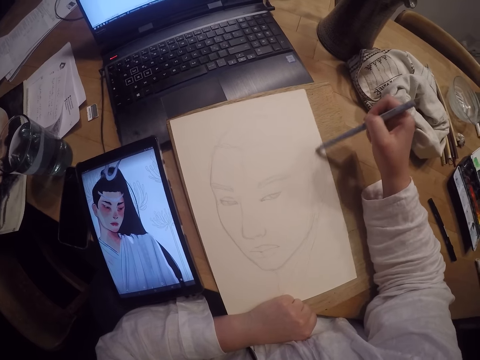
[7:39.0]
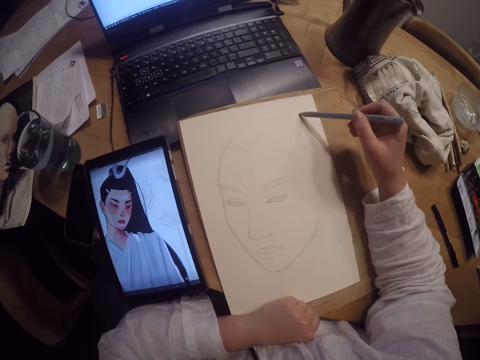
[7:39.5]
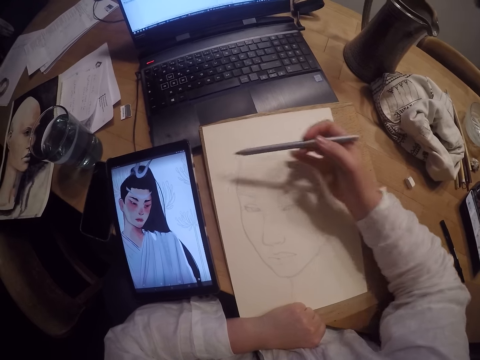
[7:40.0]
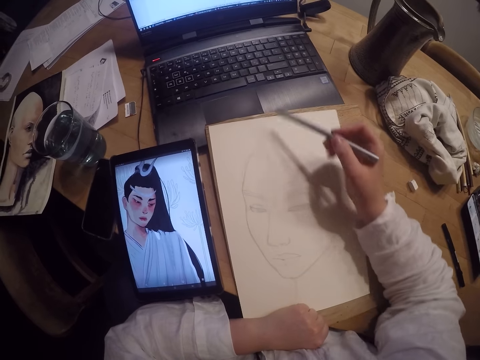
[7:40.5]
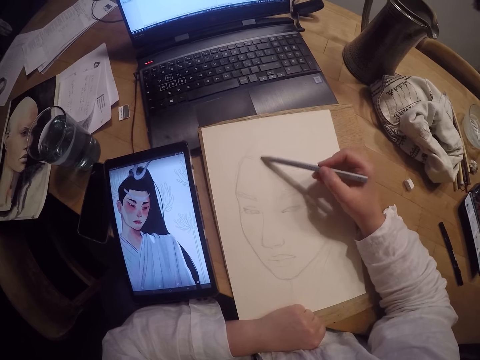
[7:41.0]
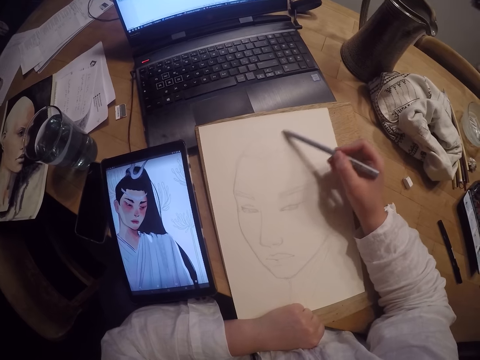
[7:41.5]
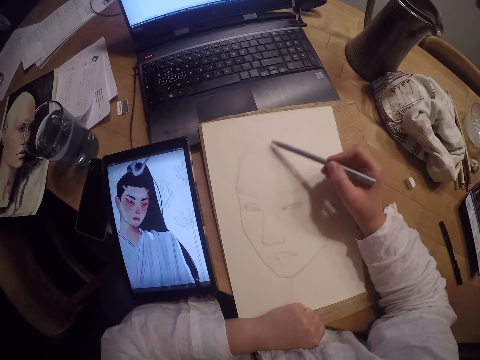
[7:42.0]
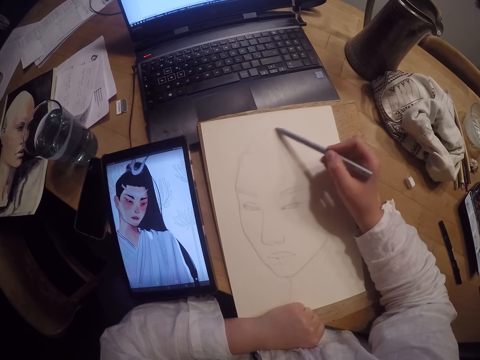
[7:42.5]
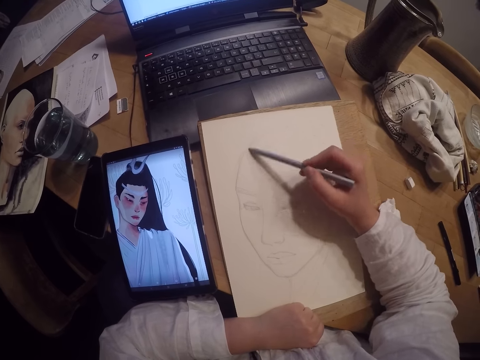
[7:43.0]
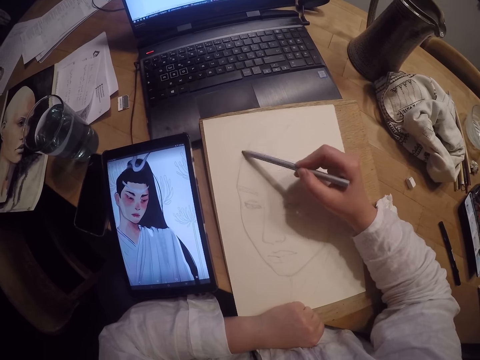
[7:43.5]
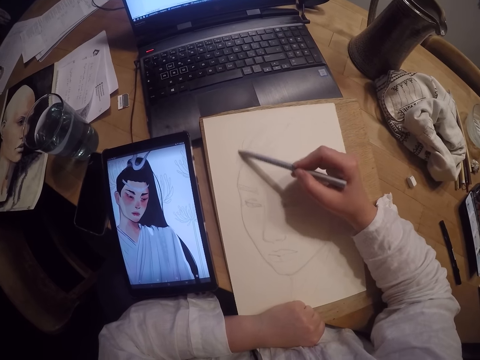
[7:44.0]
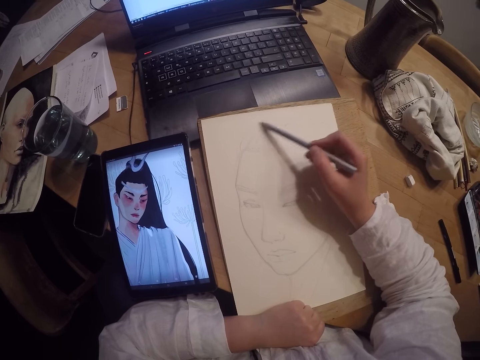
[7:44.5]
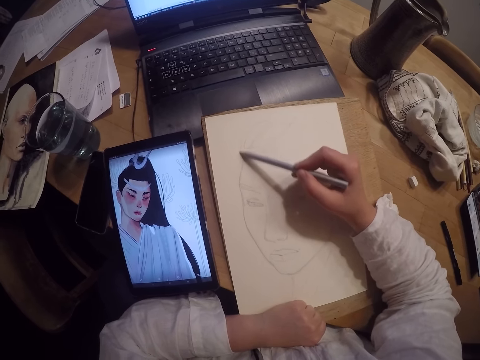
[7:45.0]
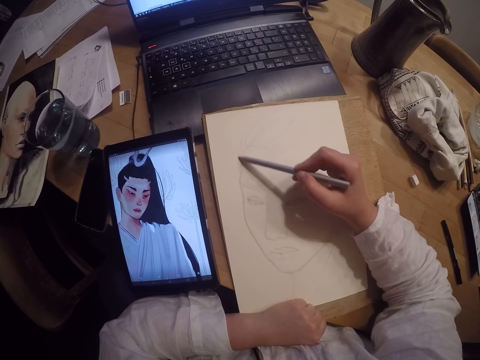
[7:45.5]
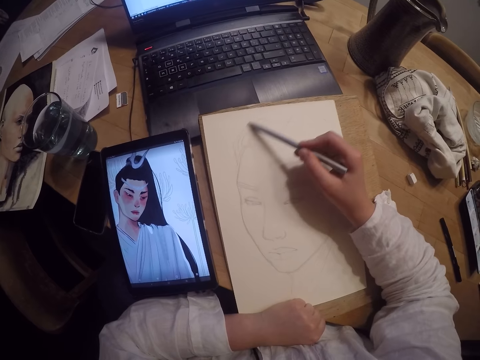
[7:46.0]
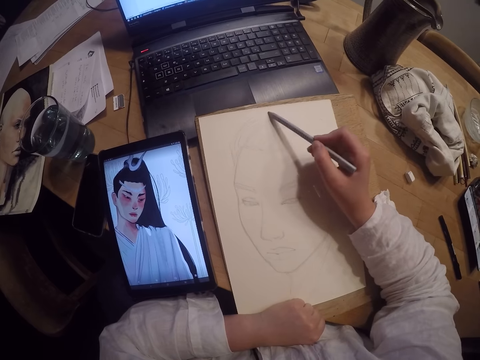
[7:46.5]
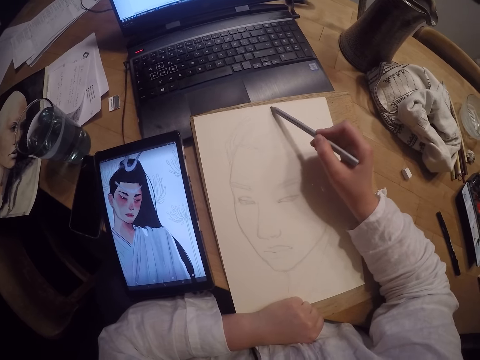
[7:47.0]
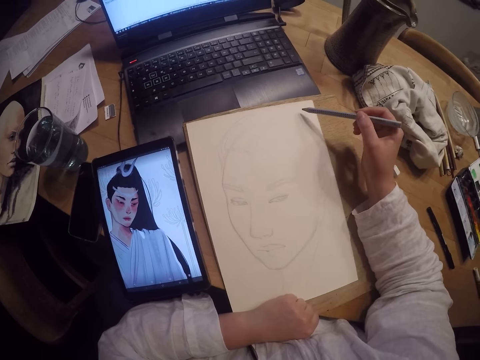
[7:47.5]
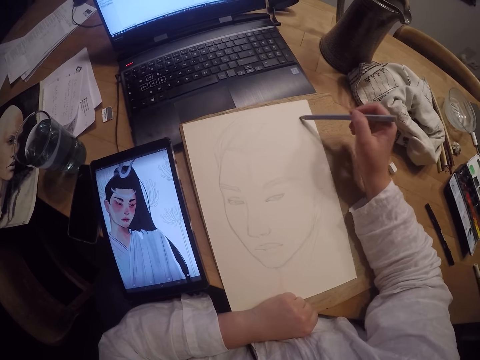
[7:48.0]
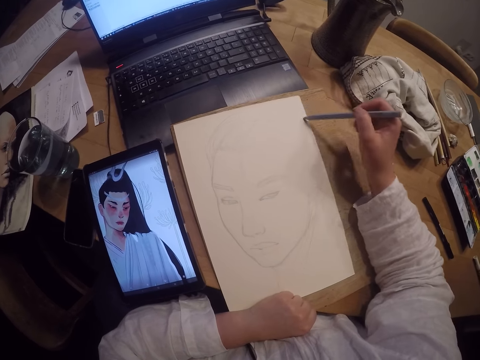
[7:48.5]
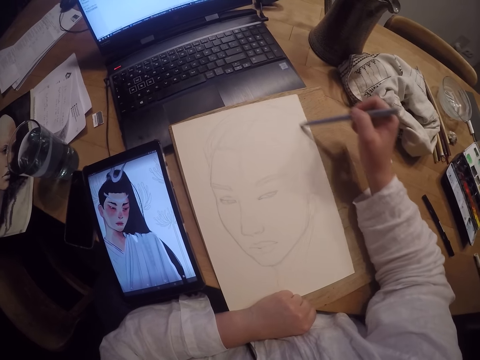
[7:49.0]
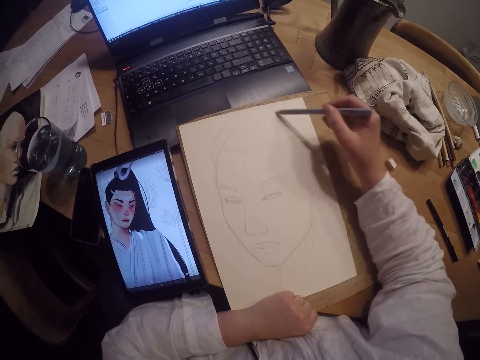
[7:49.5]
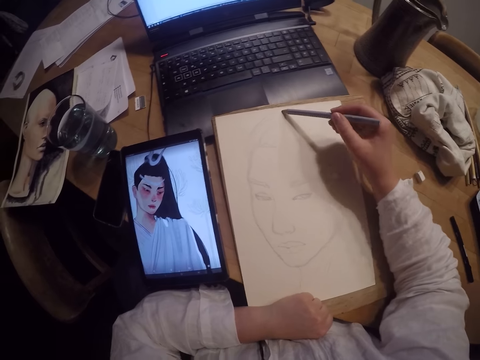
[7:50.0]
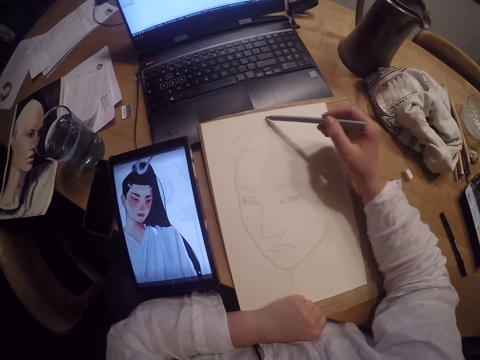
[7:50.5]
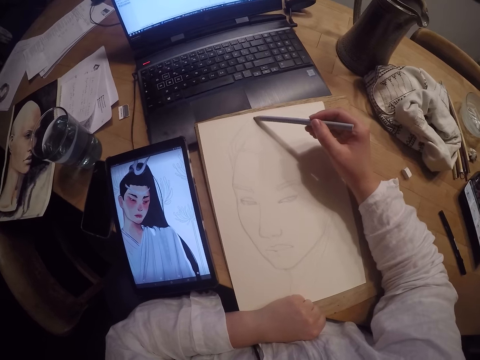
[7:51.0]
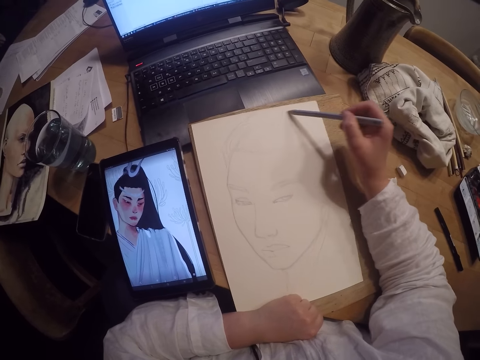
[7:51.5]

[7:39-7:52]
The camera wearer wipes the paper. They draw on the paper.

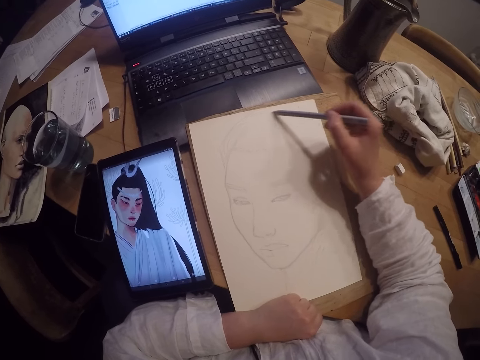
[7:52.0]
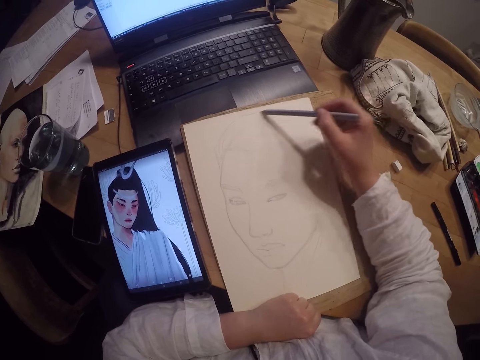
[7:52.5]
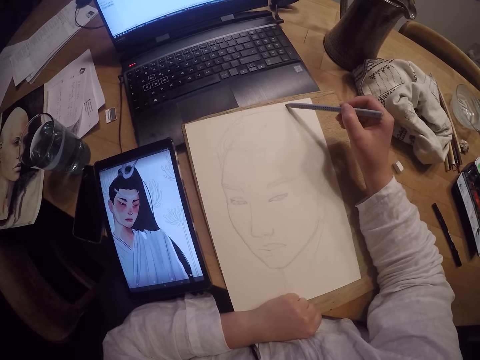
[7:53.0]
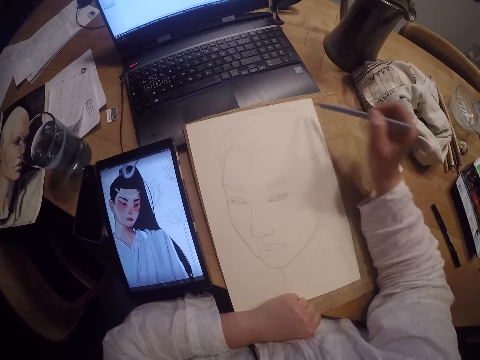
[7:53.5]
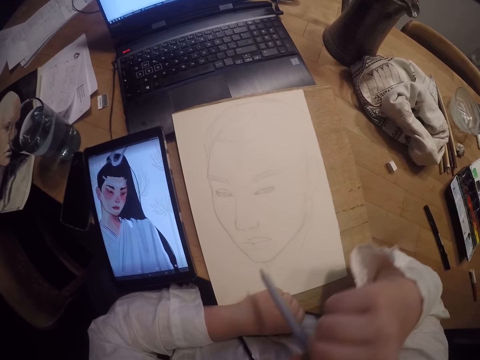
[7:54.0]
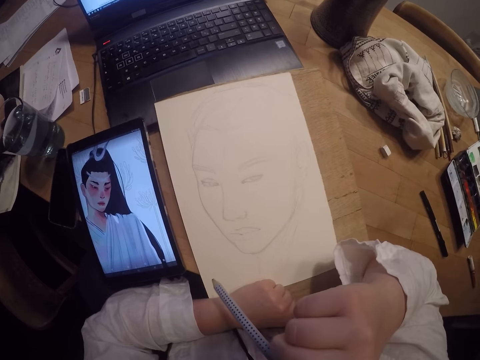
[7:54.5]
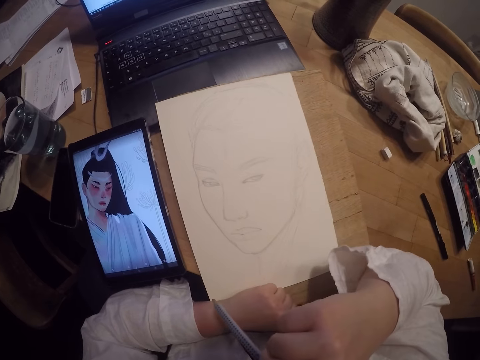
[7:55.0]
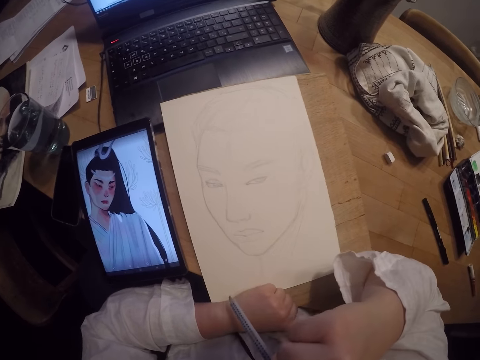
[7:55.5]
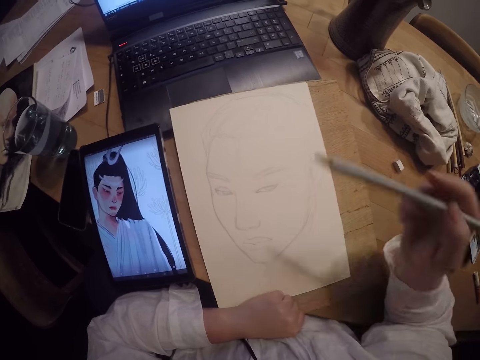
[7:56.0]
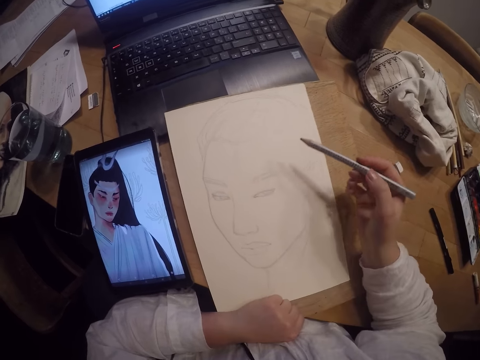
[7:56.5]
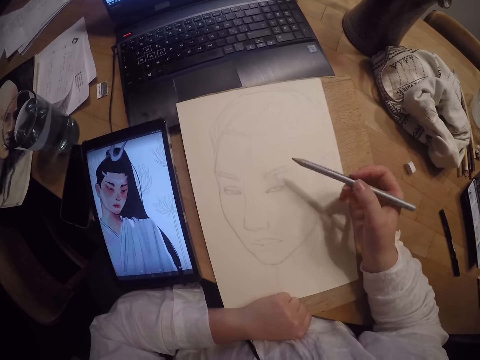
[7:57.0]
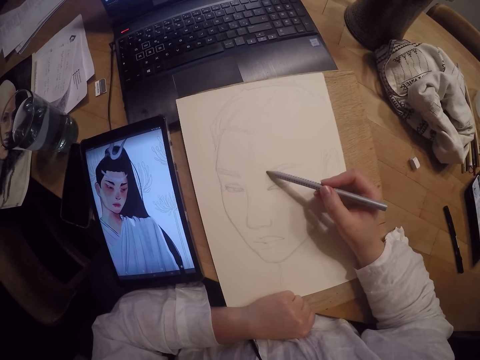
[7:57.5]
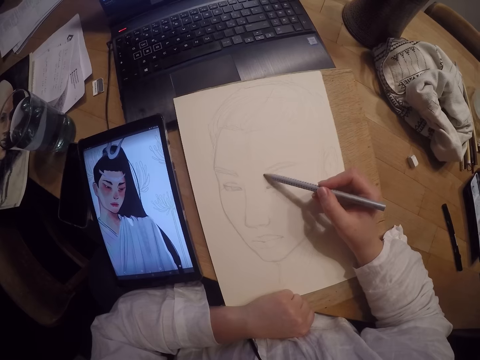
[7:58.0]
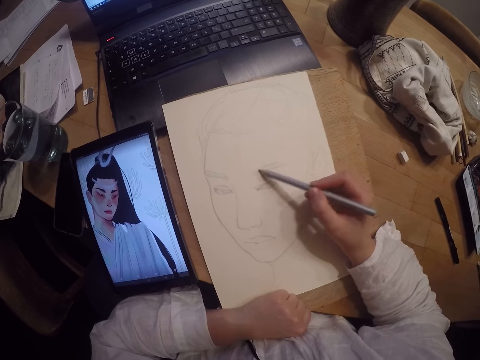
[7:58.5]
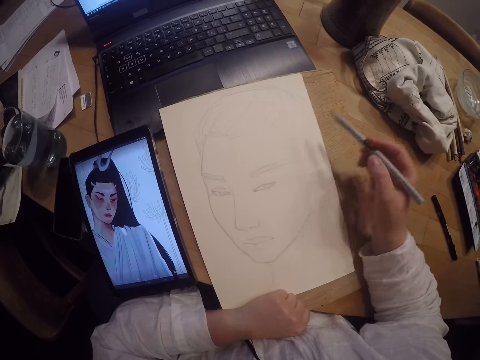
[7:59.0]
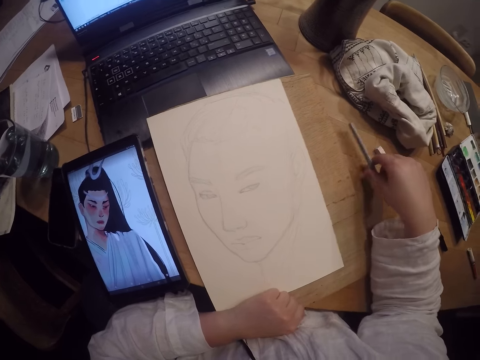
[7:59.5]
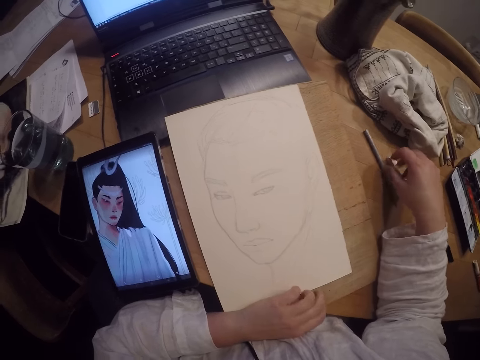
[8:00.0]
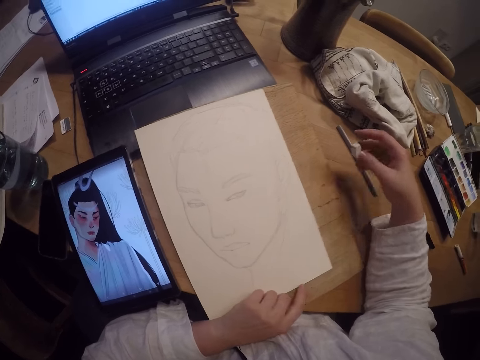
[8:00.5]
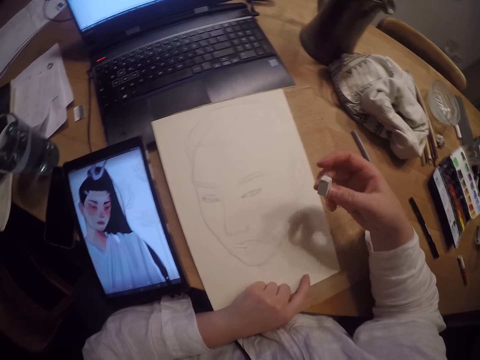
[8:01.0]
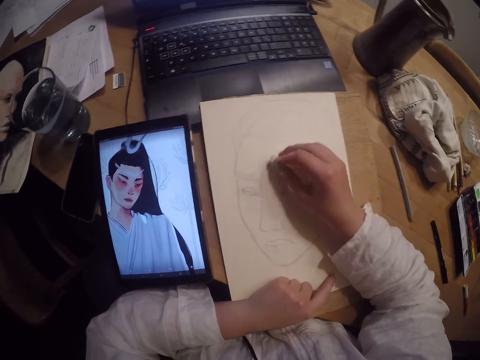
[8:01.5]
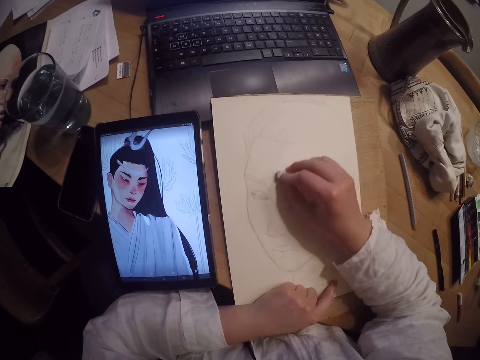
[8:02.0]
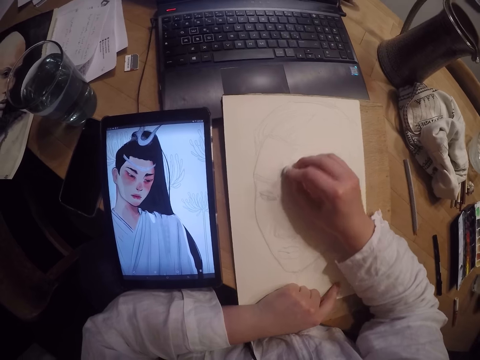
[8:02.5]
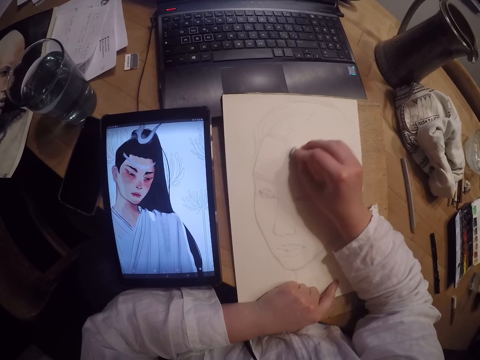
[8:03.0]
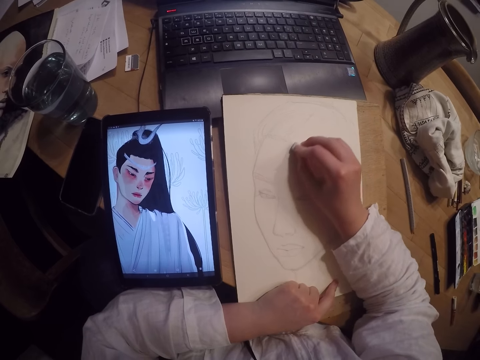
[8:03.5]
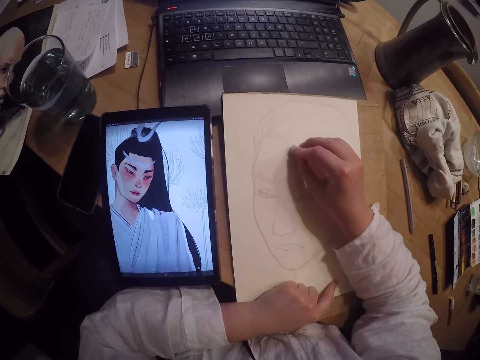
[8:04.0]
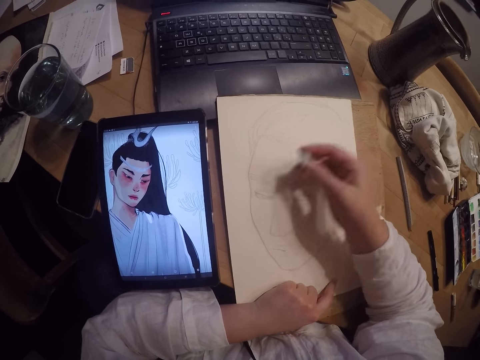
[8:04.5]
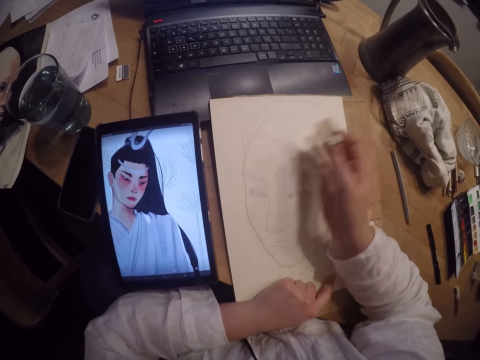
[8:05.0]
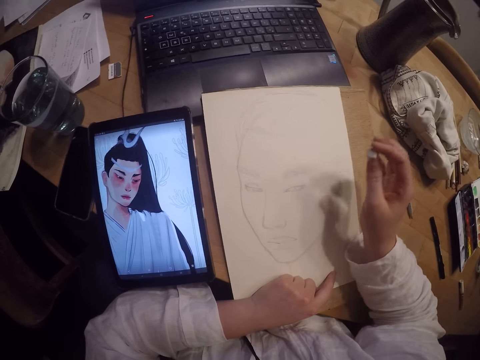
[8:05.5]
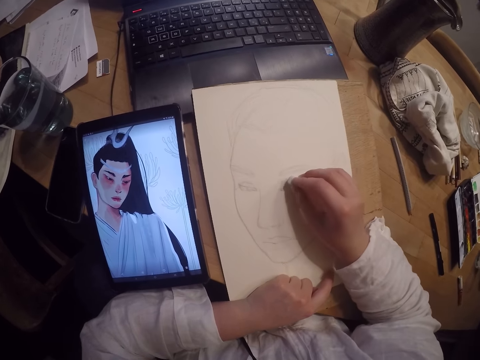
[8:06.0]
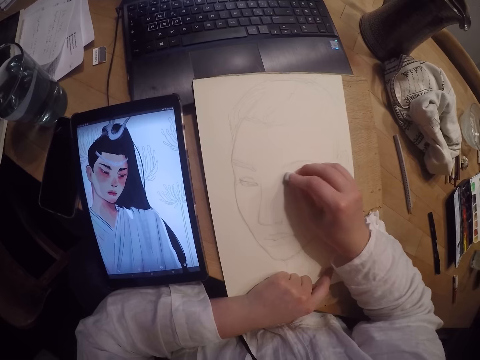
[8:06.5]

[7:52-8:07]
The camera wearer touches her face. She draws on the paper. She drops the pencil on the table. She picks up the eraser from the table. She erases part of the drawing. She wipes dirt off the paper sheet with her right hand. She erases part of the drawing.
